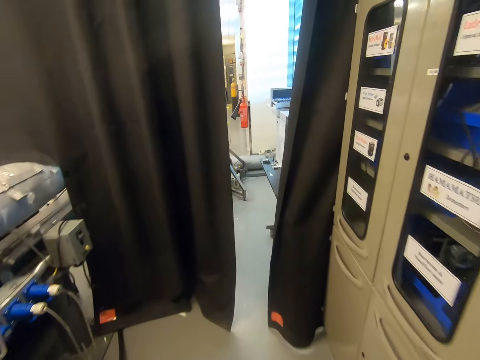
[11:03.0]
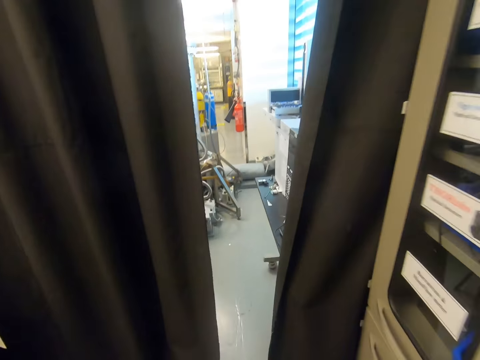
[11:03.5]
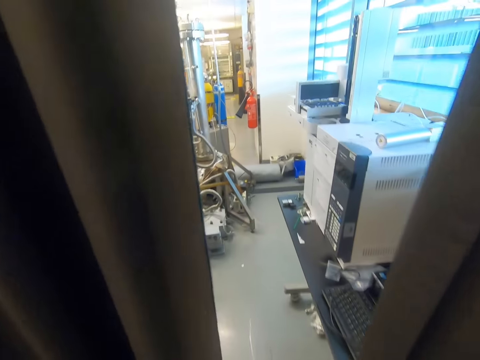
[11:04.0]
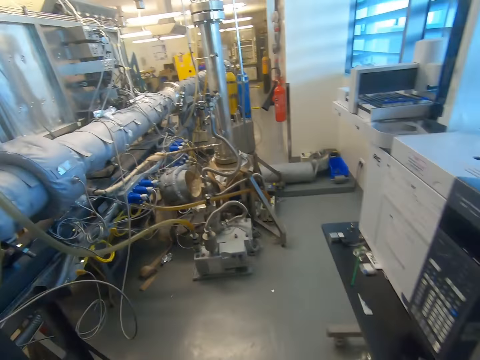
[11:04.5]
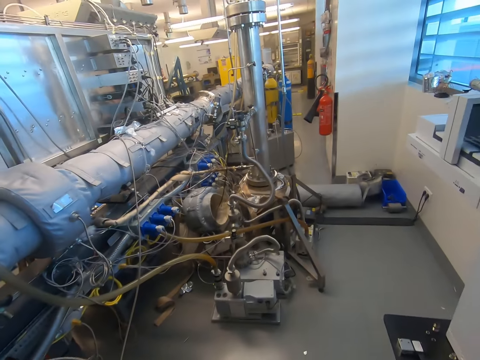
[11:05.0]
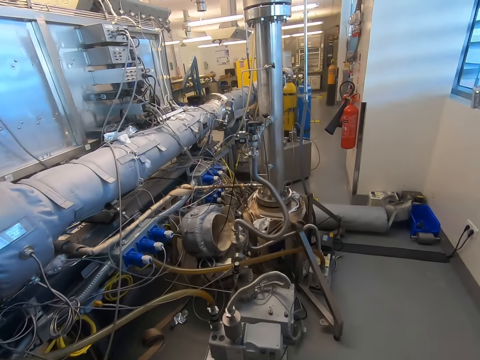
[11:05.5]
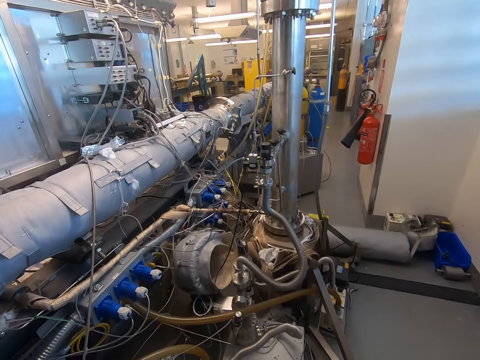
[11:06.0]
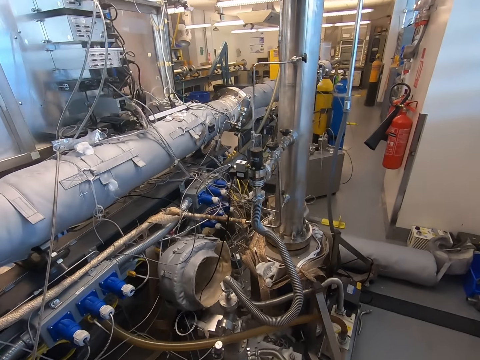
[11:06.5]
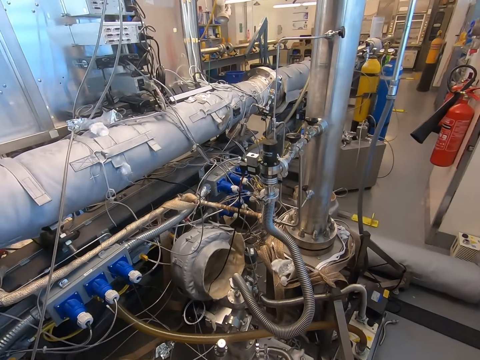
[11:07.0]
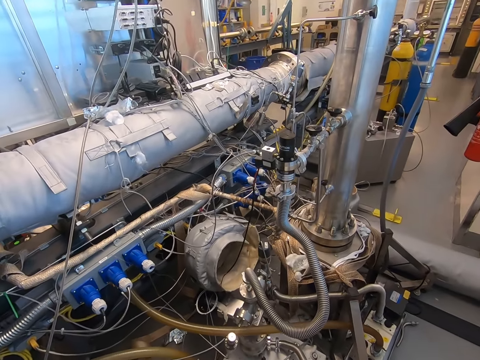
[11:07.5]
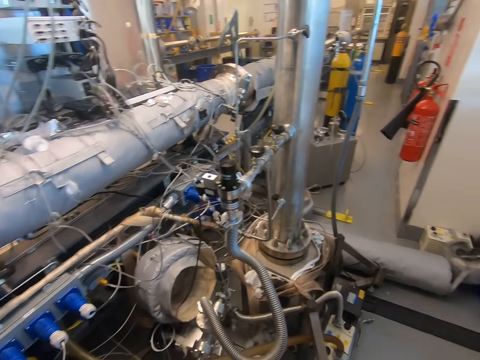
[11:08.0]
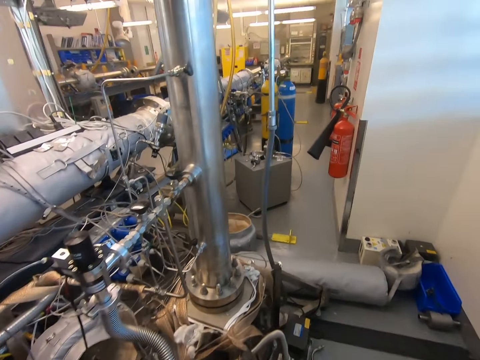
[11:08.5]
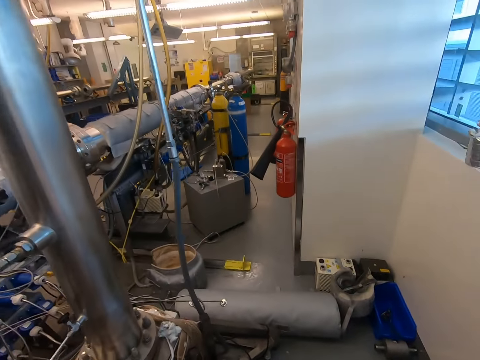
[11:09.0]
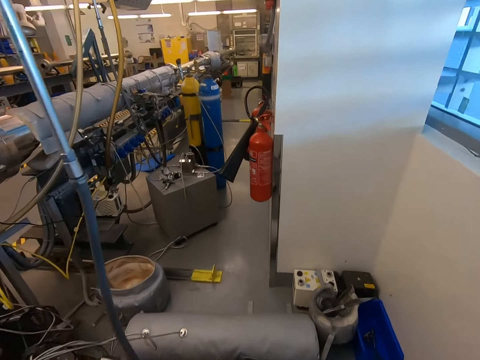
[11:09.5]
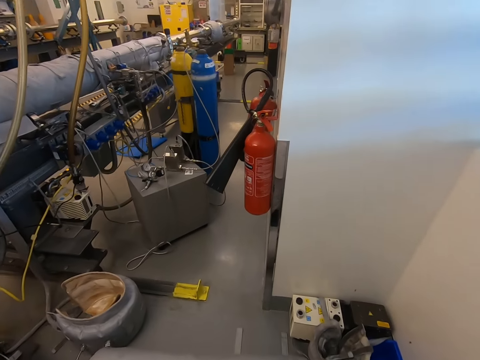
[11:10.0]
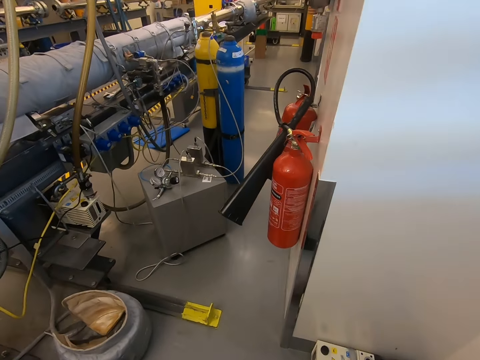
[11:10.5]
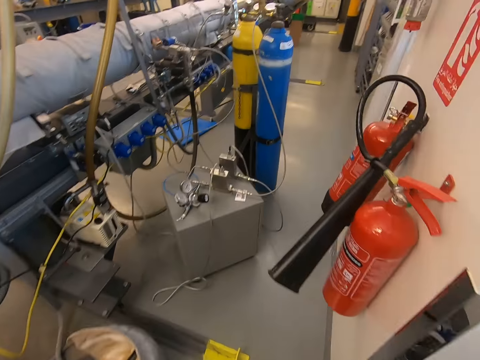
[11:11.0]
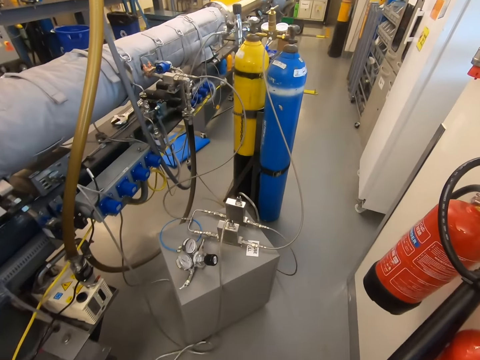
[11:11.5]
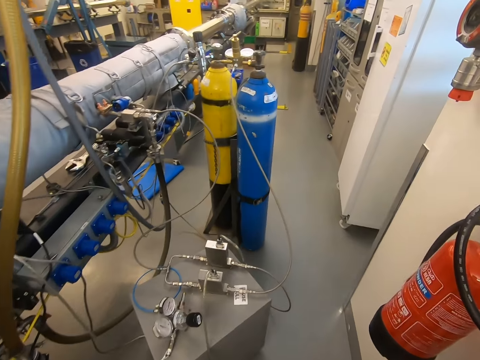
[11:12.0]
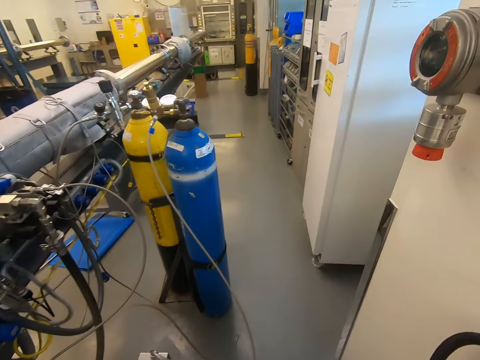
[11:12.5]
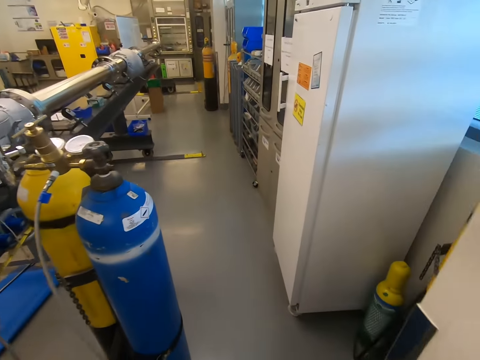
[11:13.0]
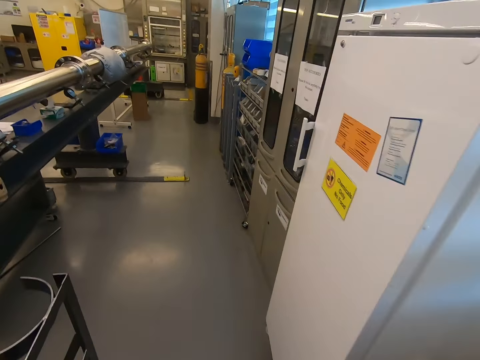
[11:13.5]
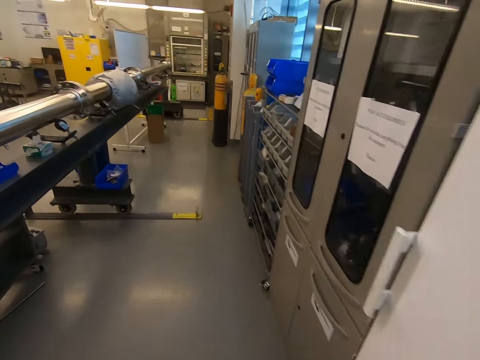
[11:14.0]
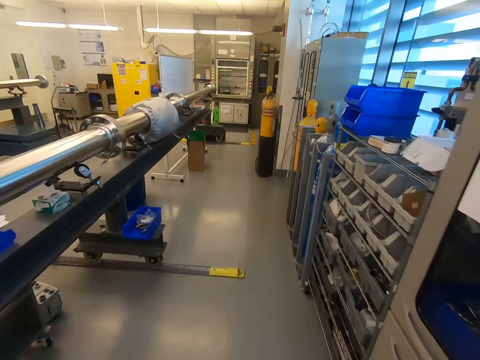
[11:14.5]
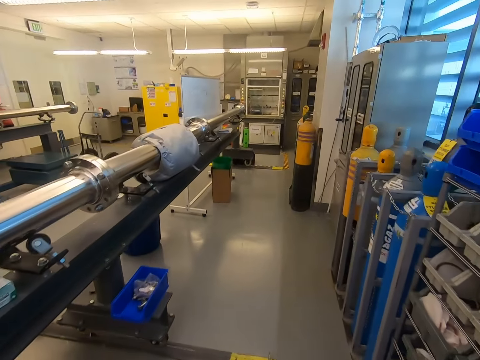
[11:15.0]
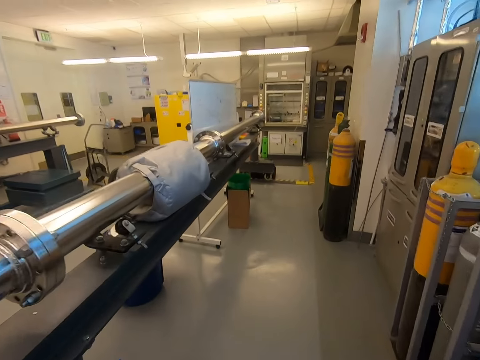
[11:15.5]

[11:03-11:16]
The camera wearer looks at something. They walk around. They look at the fire extinguisher. They look at the cylinders. They walk around.

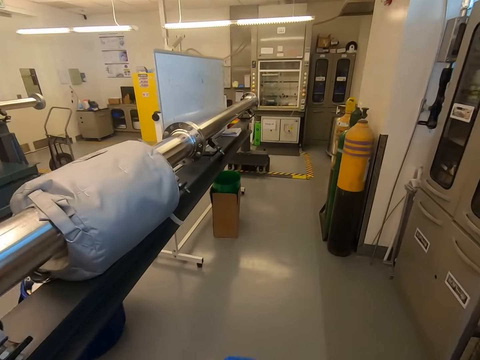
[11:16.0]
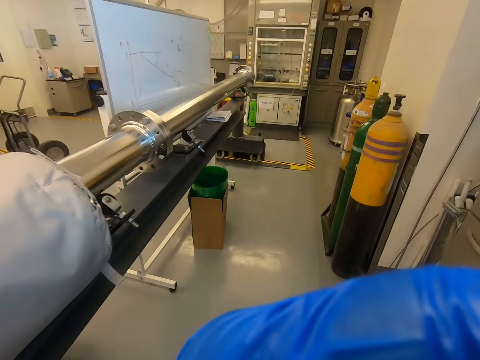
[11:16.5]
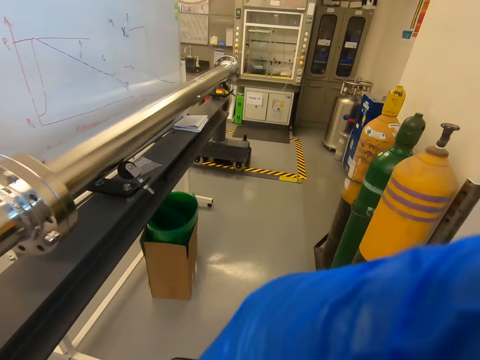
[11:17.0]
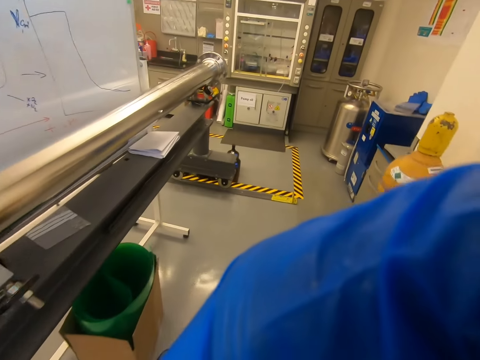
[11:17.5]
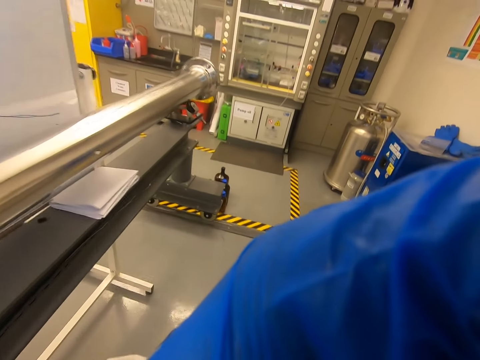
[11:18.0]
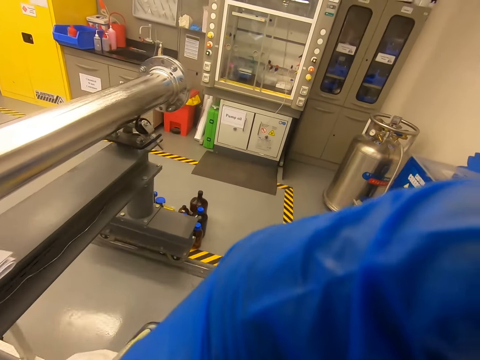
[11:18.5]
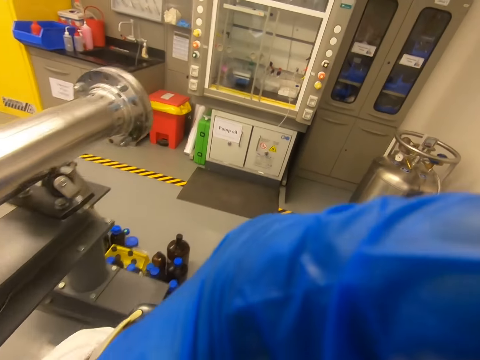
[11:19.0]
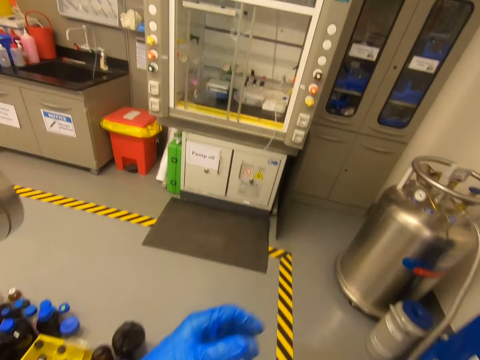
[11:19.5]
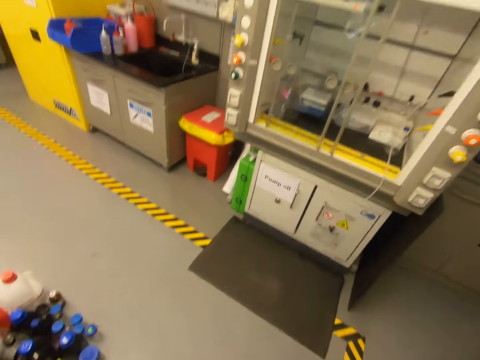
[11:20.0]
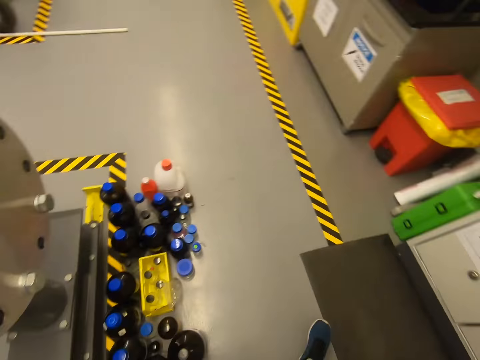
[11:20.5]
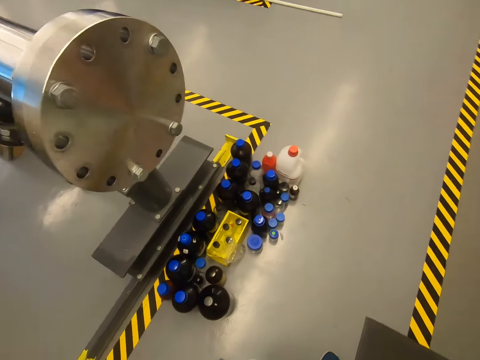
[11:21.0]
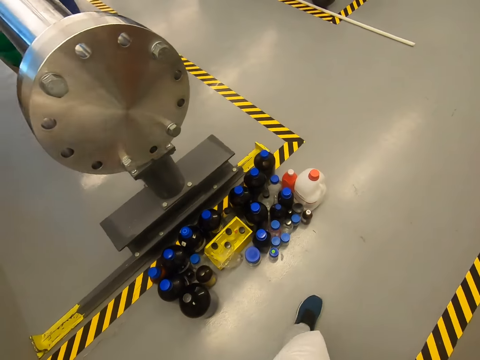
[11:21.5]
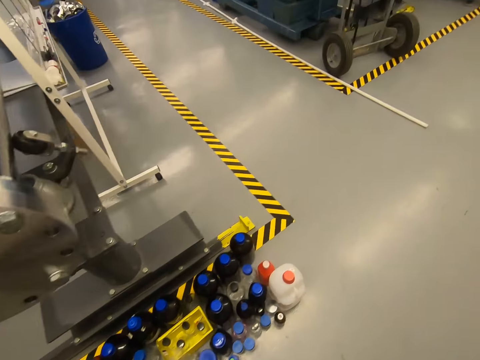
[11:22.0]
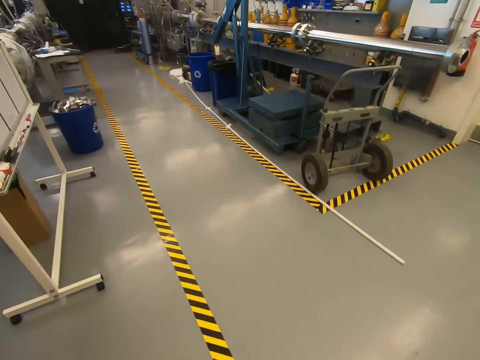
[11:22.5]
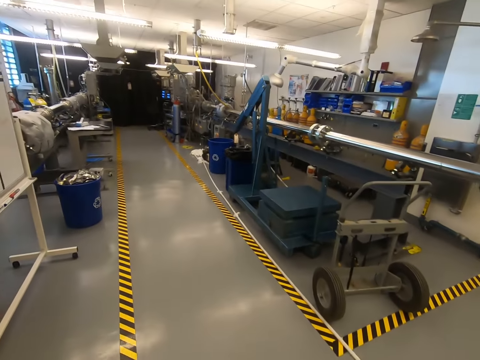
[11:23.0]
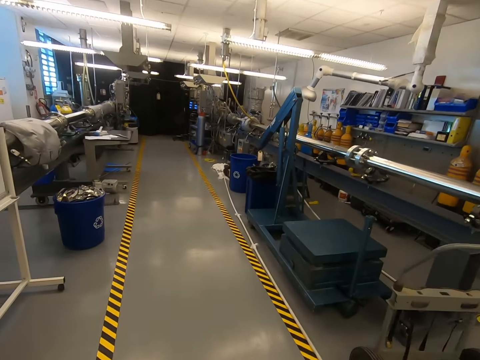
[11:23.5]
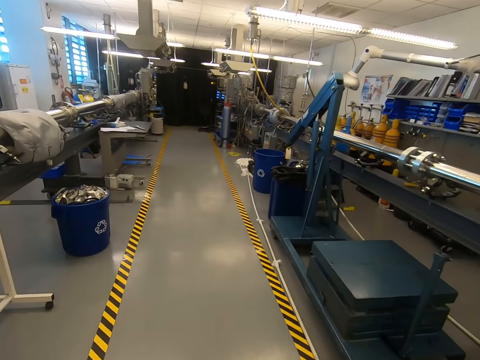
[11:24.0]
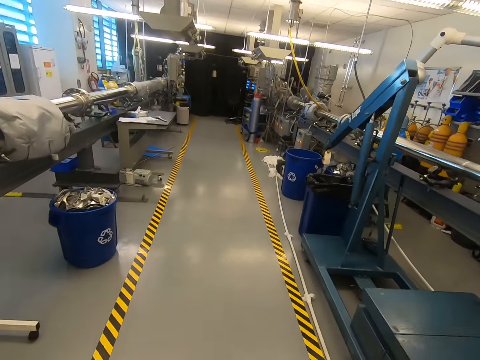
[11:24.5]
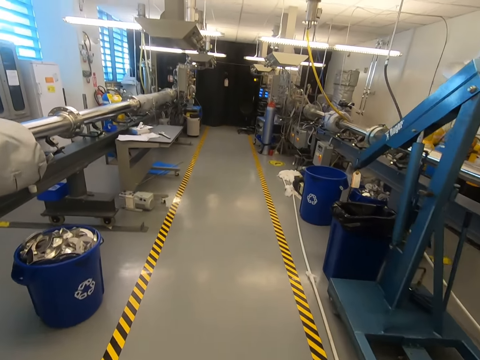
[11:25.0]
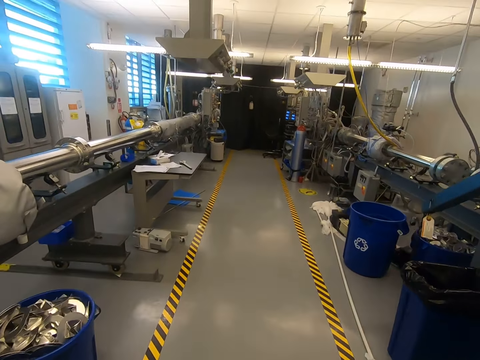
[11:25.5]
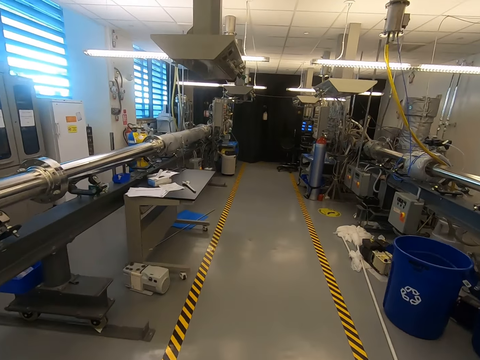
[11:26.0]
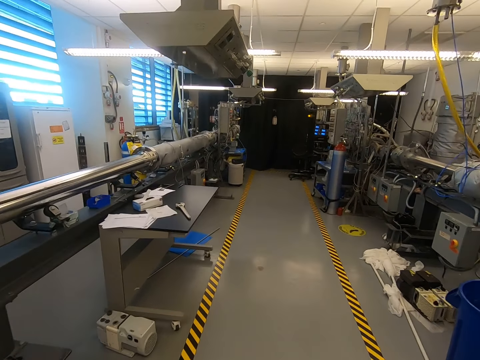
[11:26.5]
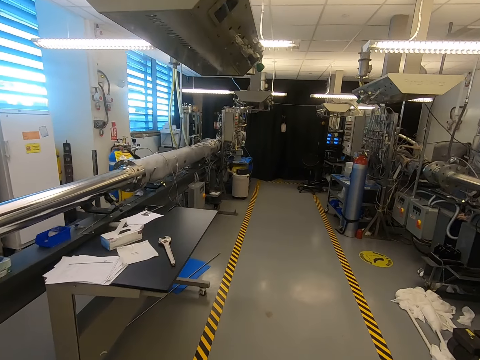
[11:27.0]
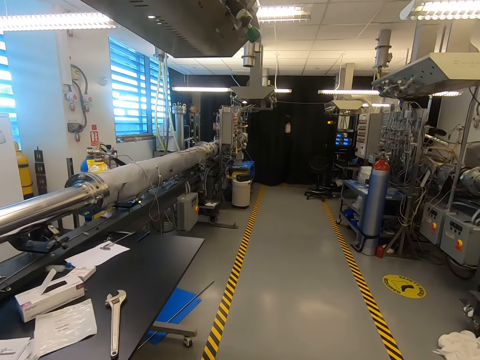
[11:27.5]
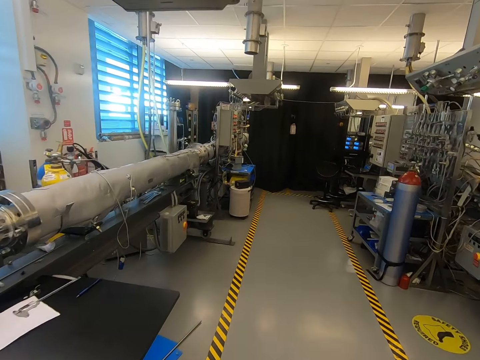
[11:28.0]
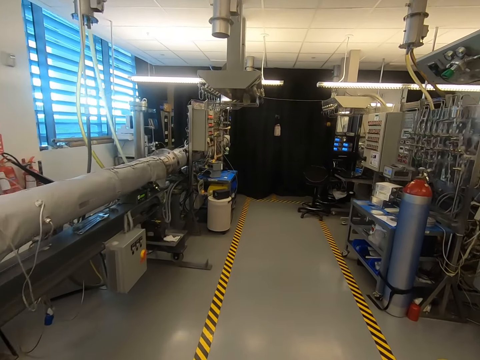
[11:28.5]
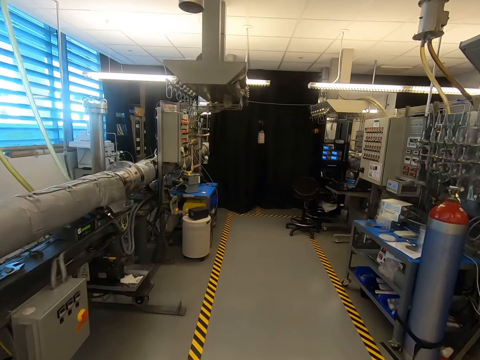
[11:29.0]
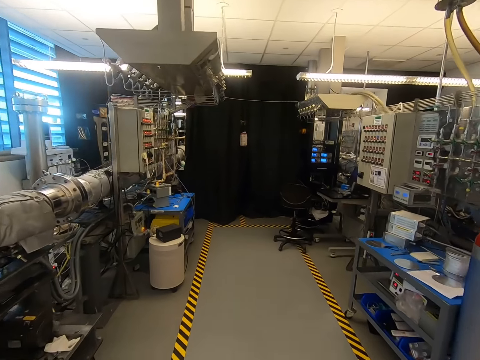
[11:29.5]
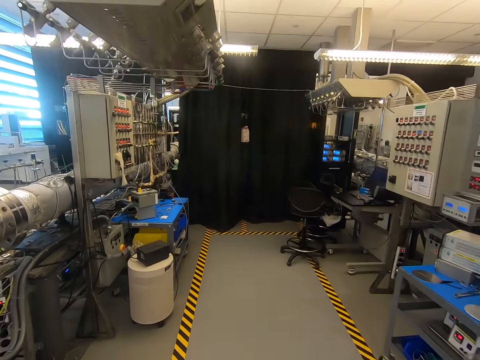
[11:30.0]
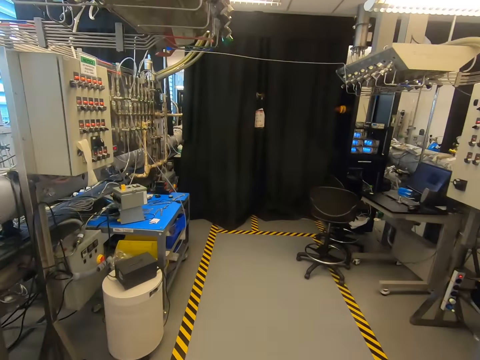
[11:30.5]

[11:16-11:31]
The camera wearer raises a hand. They turn left. They look at the bottles. They walk in the warehouse. They turn left.
